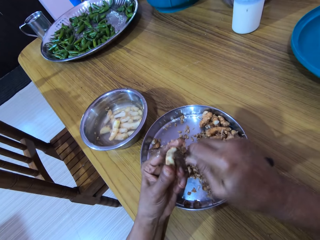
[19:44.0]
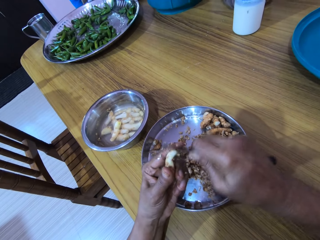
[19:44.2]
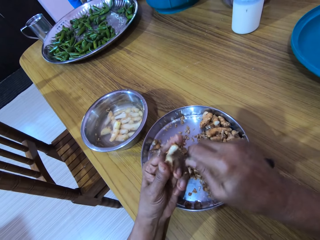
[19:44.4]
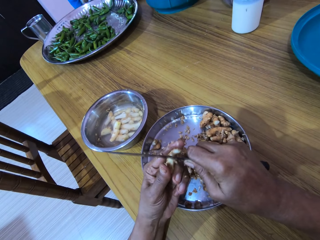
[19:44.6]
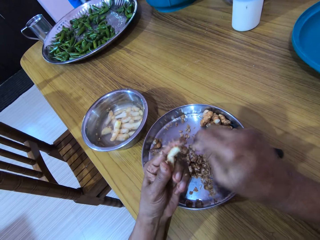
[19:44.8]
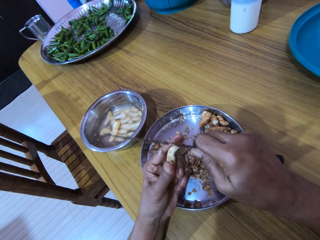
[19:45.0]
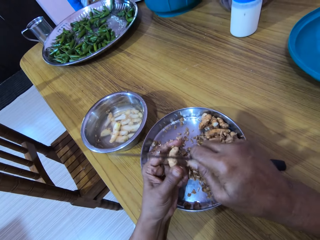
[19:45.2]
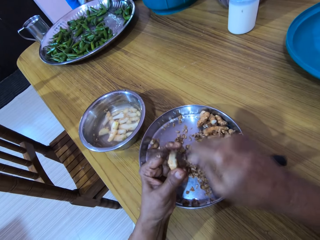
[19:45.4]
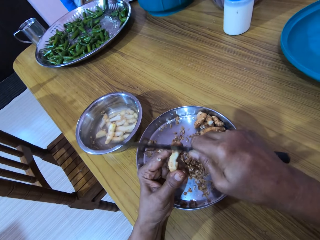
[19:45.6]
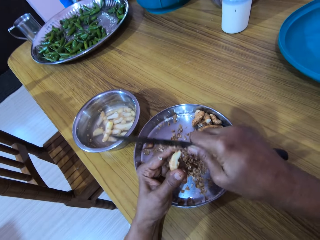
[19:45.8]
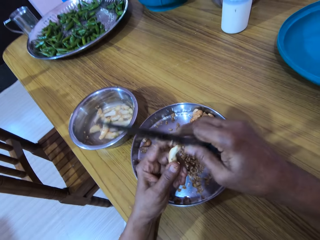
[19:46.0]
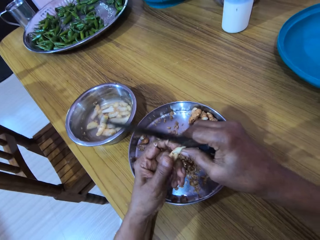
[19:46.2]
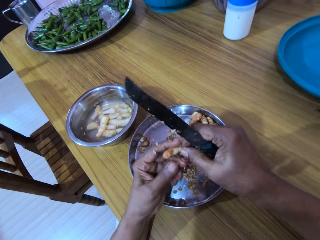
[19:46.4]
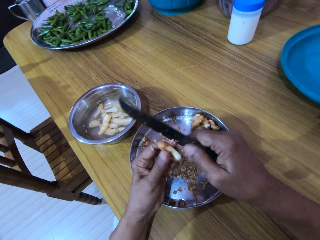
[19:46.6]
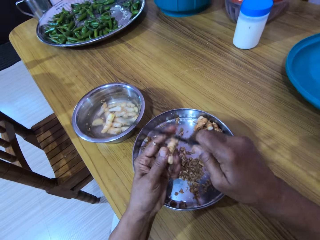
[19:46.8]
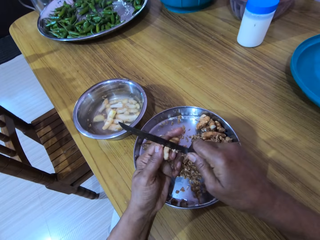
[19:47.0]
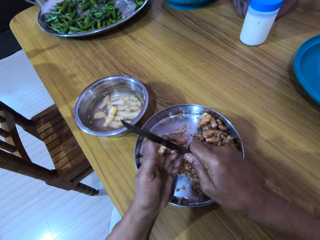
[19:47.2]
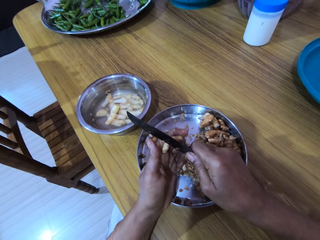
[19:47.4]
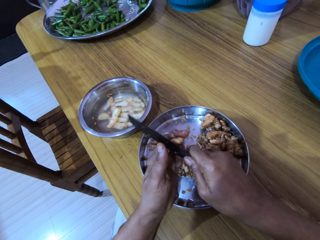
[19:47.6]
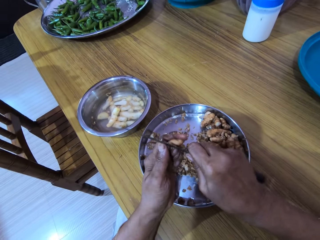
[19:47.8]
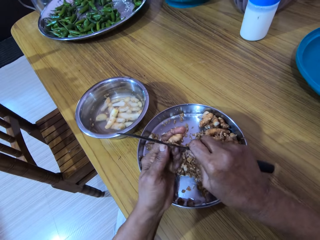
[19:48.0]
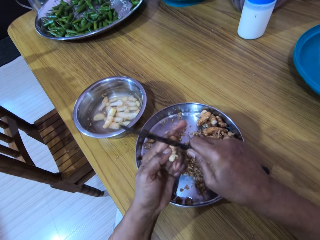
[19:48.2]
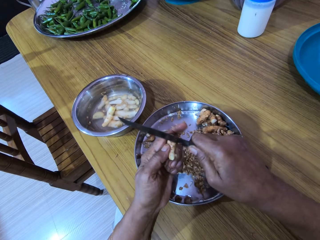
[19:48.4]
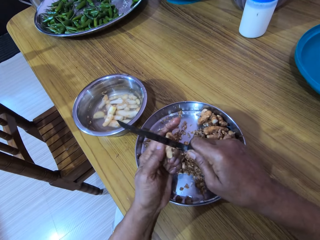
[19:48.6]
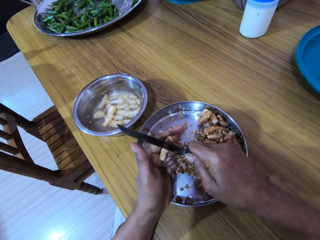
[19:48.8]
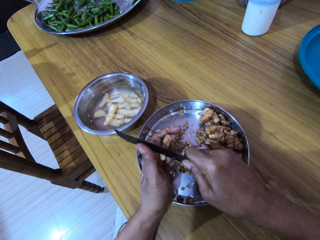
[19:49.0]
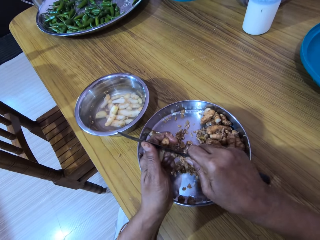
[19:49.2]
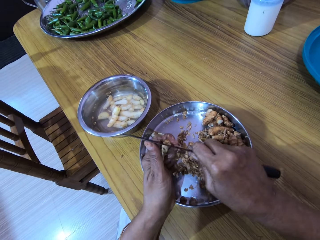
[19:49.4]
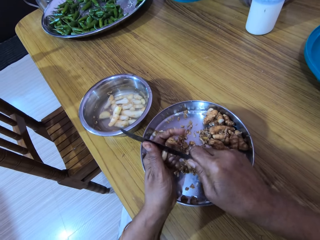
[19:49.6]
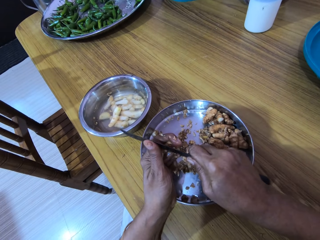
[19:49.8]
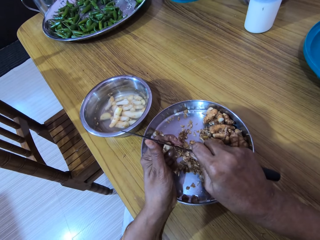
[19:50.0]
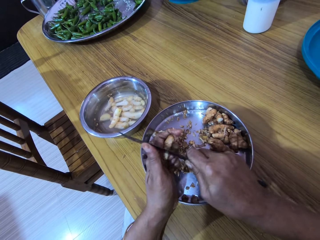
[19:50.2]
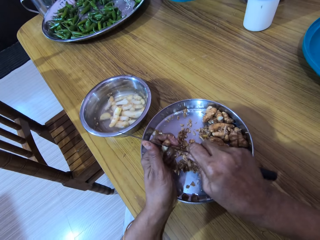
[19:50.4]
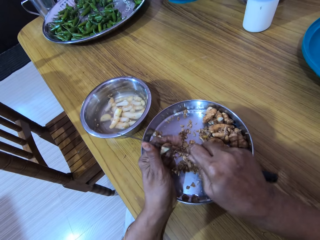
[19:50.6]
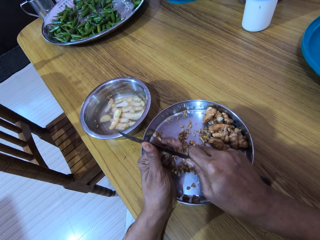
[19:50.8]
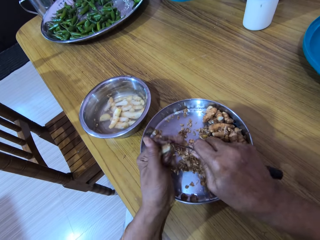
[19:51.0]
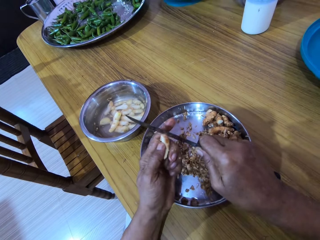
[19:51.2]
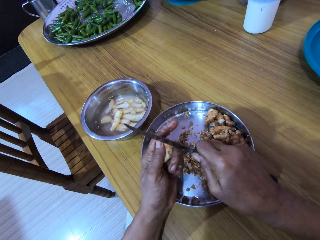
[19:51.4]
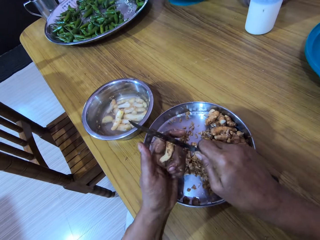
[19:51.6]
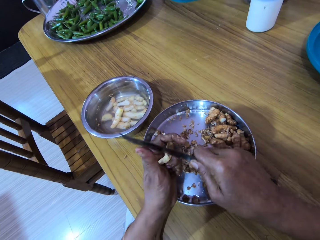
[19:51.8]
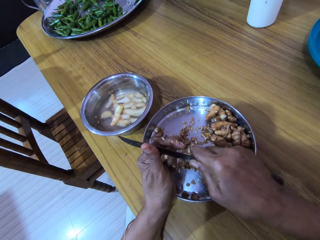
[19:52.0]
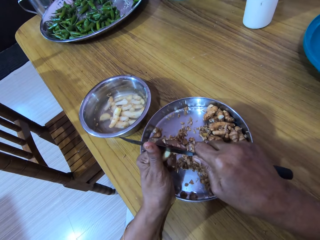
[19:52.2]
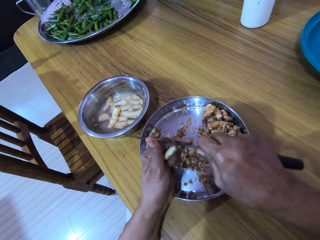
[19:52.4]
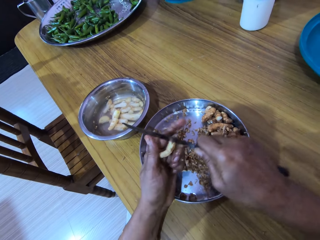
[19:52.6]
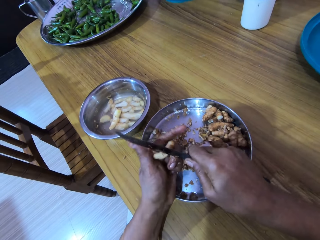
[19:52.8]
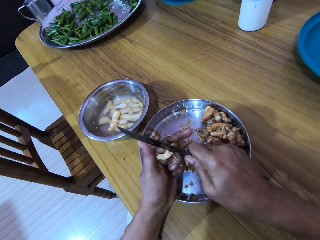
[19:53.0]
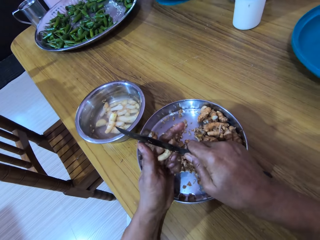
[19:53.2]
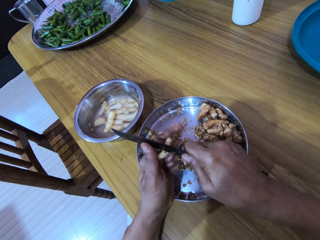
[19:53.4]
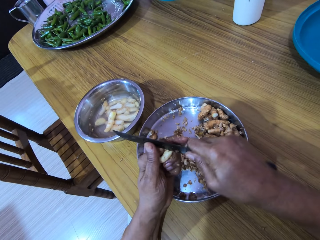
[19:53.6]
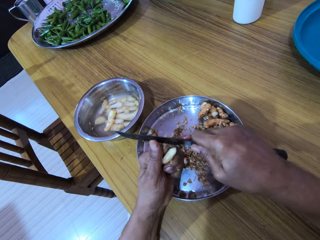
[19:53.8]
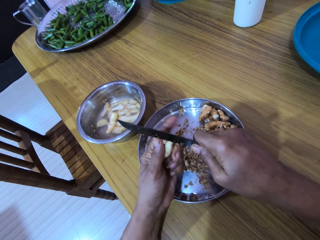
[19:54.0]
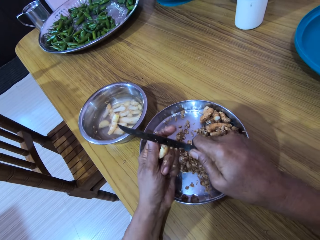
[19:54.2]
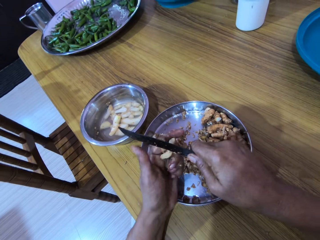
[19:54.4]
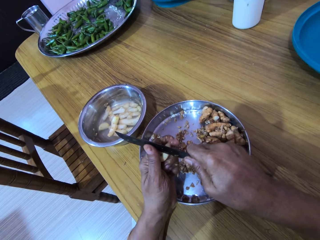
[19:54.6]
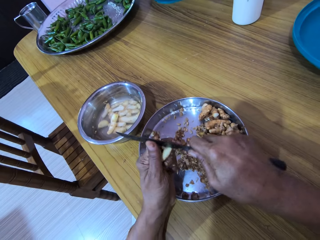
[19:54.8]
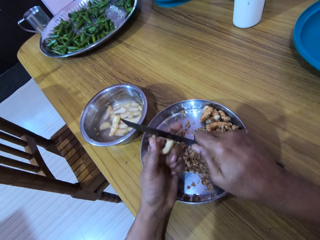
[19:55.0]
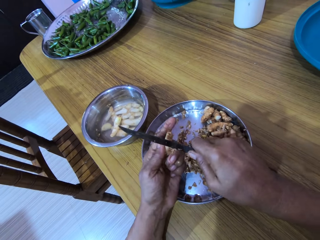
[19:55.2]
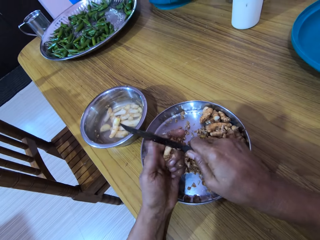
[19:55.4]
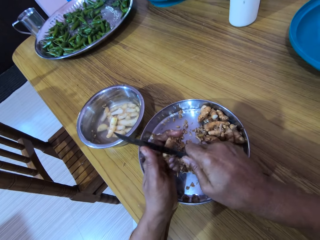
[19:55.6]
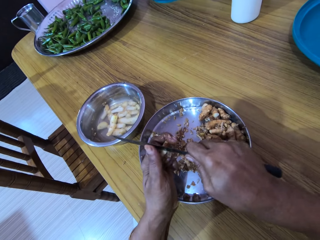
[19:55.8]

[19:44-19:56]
The camera wearer holds the ginger bulb in her hands. She turns the ginger bulb in her hands. She peels the ginger bulb in her left hand with the knife in her right hand.

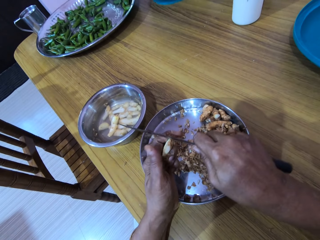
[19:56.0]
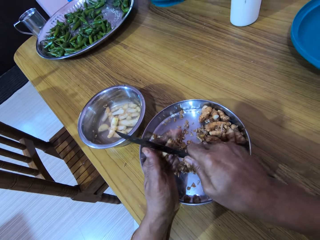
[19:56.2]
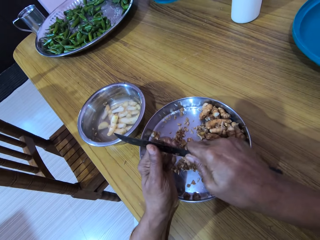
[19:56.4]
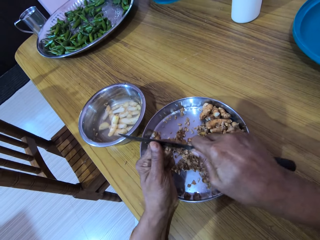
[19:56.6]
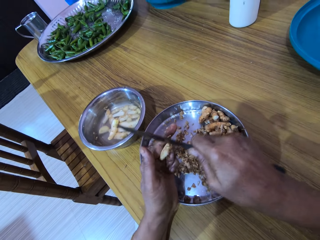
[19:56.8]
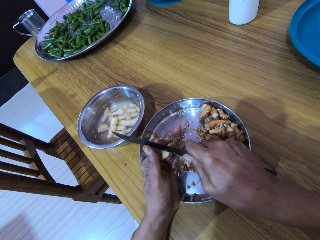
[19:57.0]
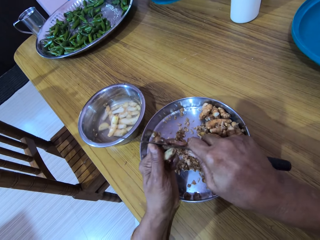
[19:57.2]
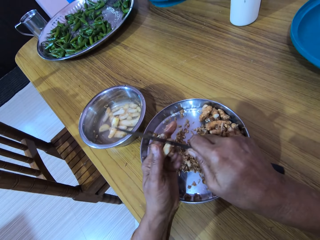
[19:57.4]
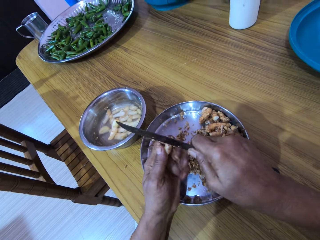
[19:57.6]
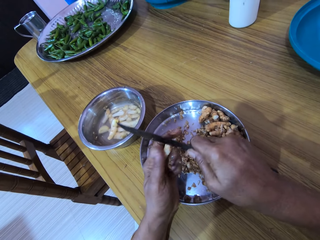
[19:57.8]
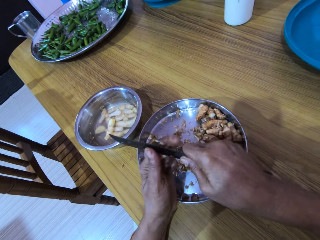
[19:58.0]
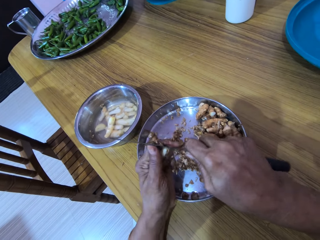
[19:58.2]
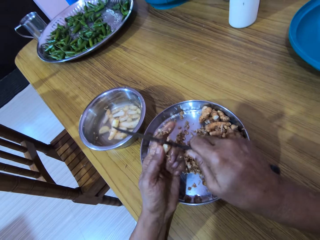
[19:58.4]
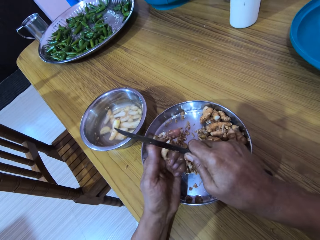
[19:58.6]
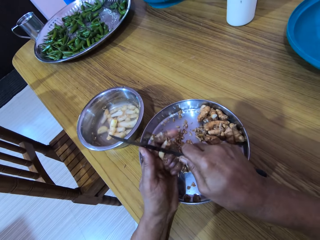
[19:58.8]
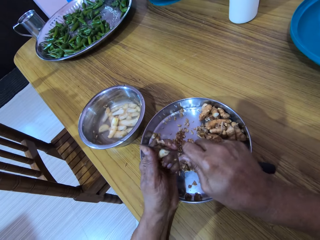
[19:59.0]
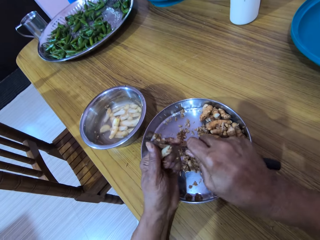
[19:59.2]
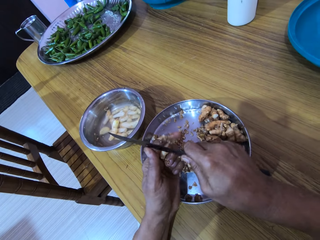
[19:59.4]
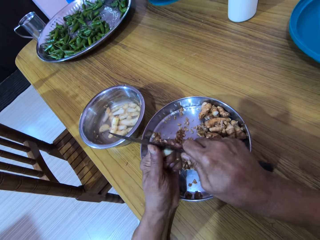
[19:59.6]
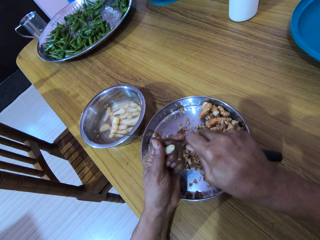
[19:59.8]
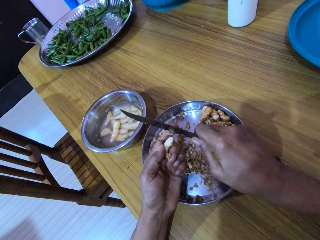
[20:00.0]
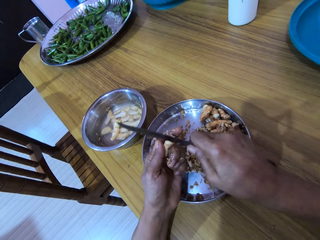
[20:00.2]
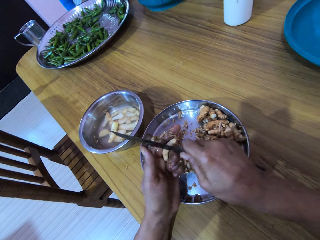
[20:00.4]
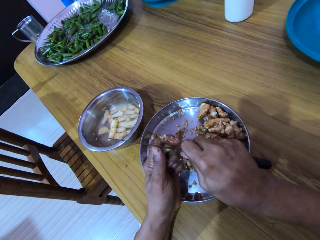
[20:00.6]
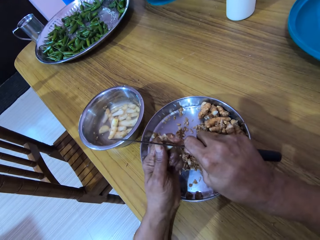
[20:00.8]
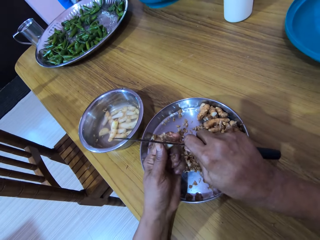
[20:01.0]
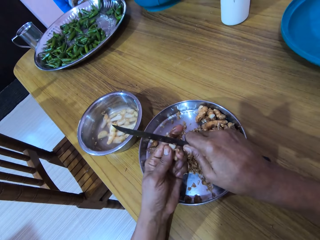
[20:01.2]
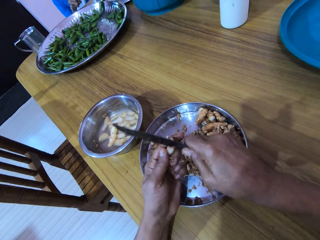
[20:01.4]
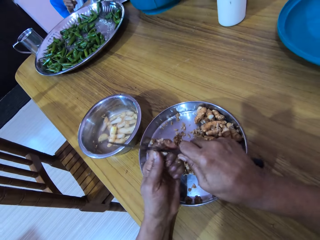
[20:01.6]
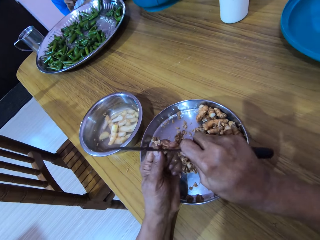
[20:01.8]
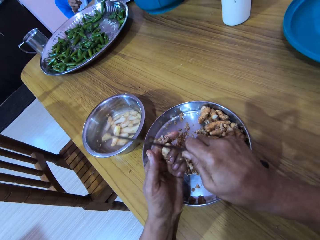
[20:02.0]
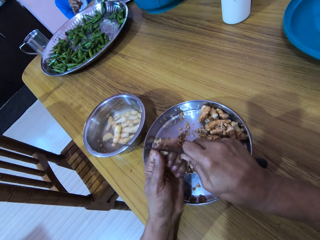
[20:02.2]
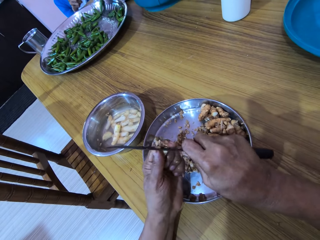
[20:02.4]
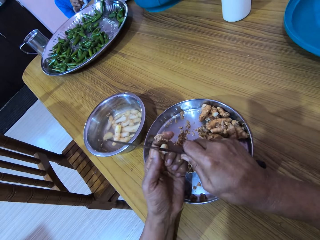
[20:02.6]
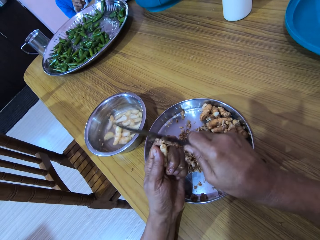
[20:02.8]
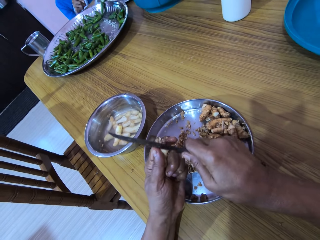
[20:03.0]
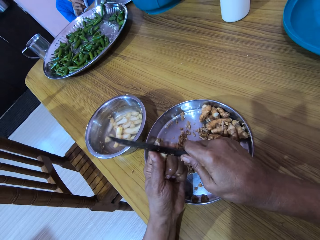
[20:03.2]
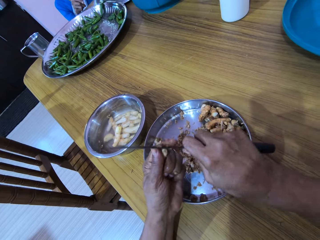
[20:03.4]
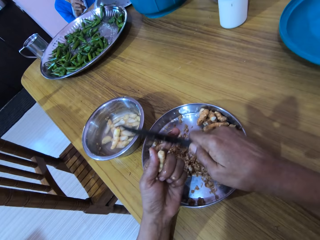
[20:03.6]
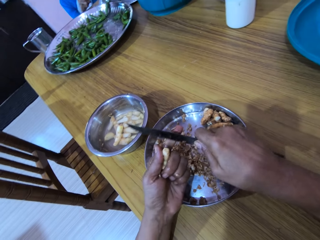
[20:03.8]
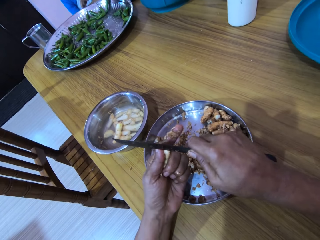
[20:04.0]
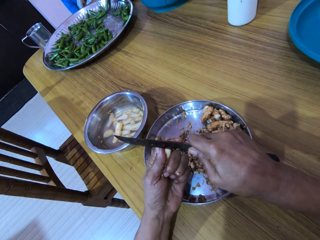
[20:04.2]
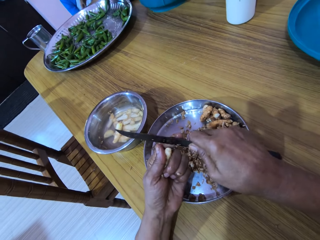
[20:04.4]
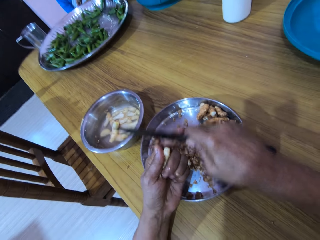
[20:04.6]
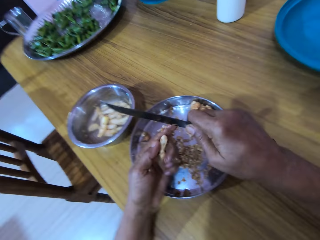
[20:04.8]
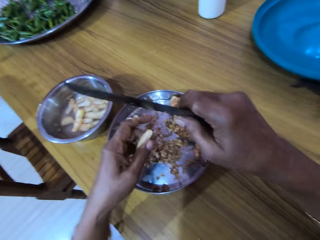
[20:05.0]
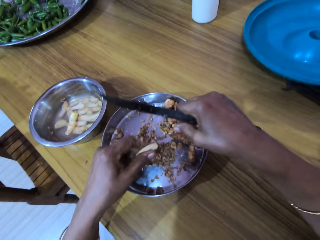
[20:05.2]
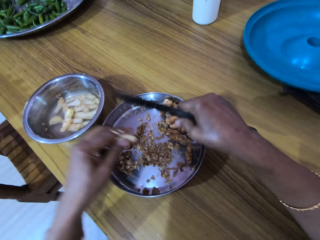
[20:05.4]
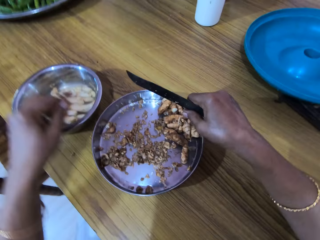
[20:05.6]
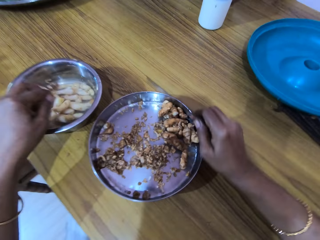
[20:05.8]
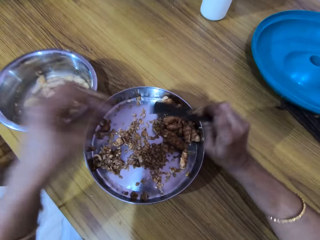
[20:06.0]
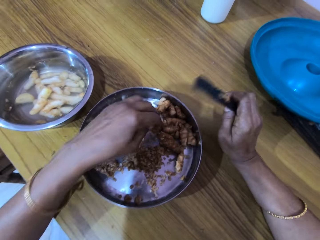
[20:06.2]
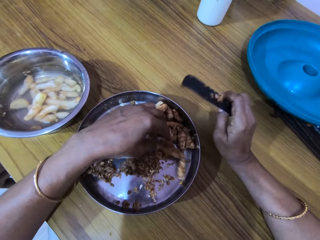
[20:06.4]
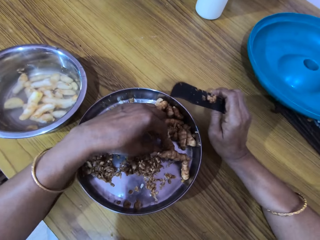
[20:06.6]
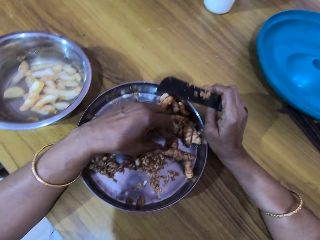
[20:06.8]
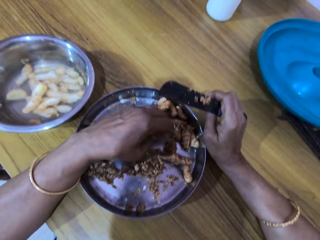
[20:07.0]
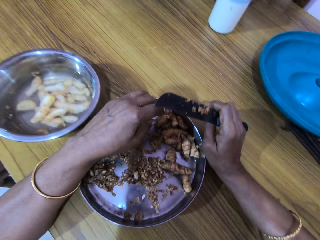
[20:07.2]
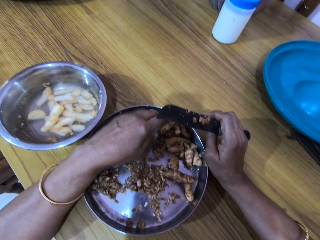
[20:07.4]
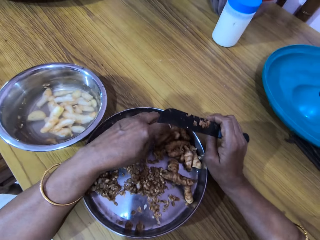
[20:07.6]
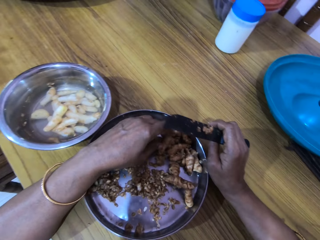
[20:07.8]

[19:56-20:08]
The camera wearer drops the ginger bulb in her left hand in the bowl of water on the table. She touches a ginger bulb in the tray with her left hand. She adjusts the tray on the table with her right hand.
